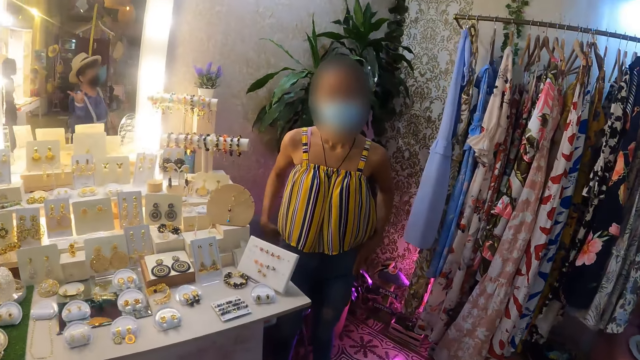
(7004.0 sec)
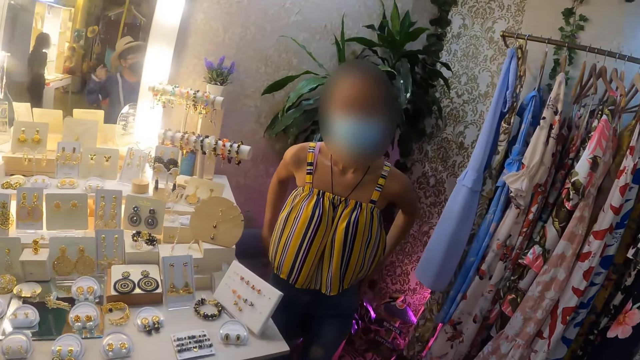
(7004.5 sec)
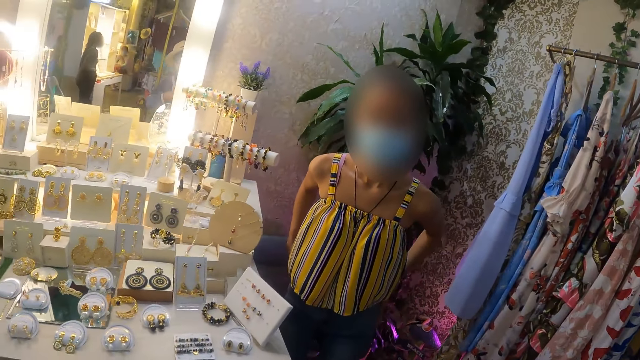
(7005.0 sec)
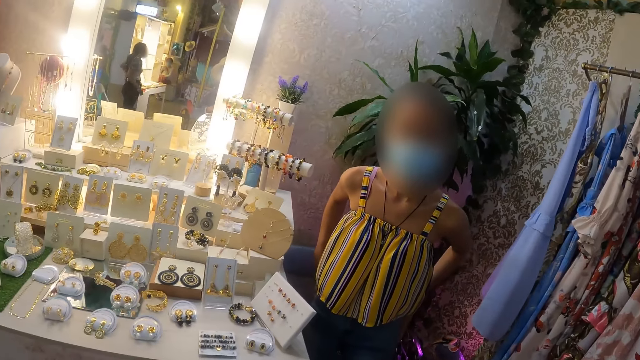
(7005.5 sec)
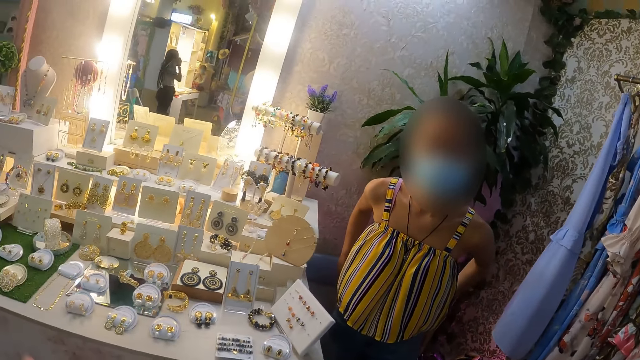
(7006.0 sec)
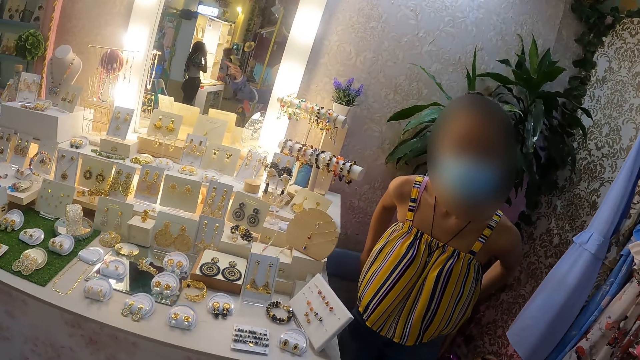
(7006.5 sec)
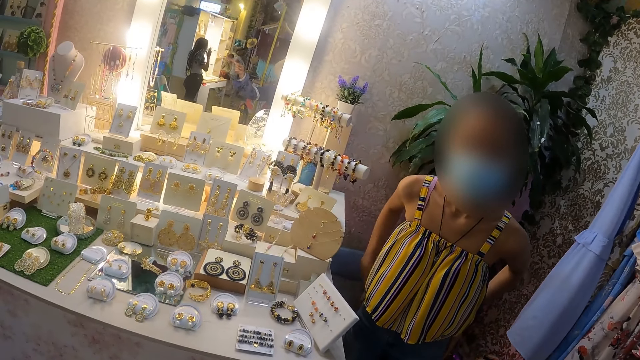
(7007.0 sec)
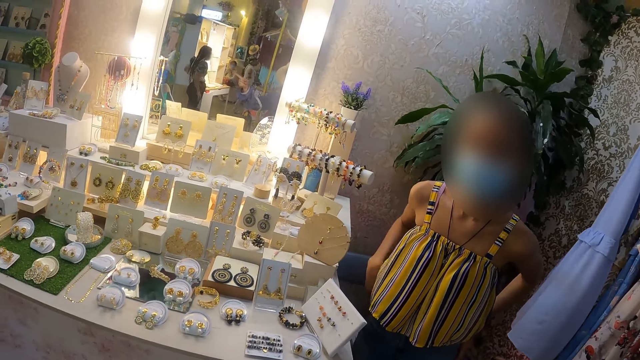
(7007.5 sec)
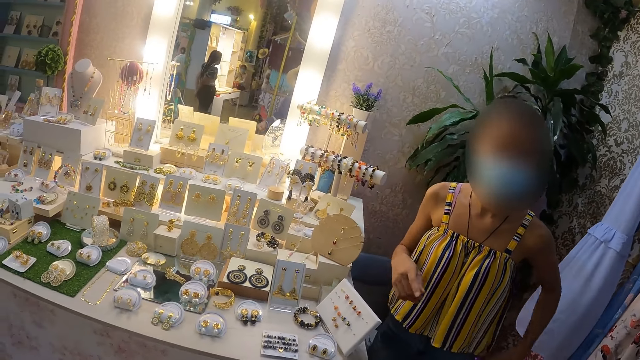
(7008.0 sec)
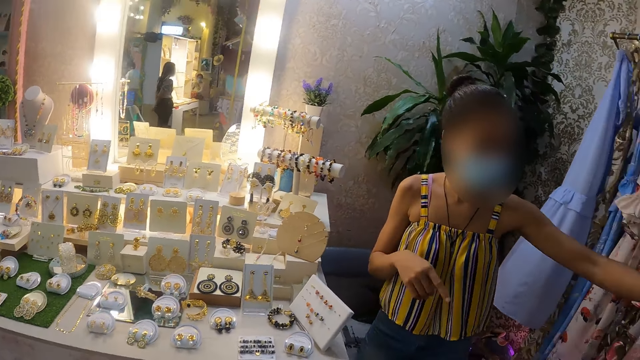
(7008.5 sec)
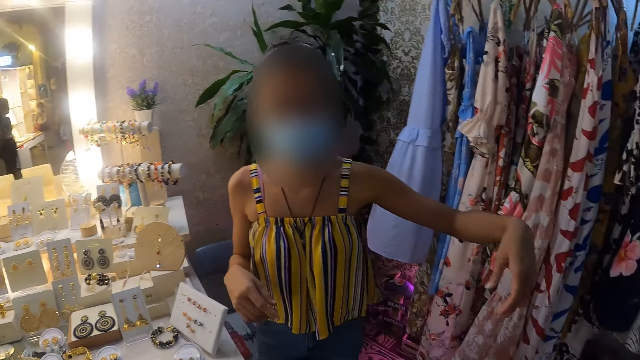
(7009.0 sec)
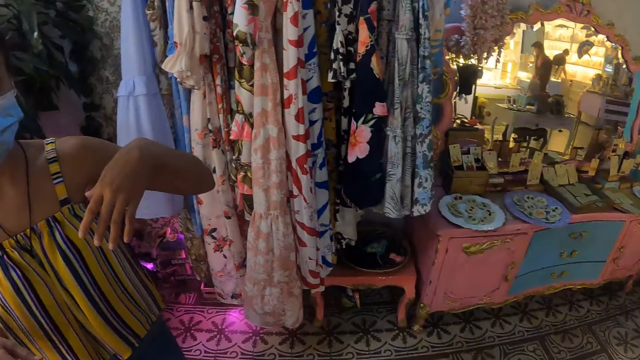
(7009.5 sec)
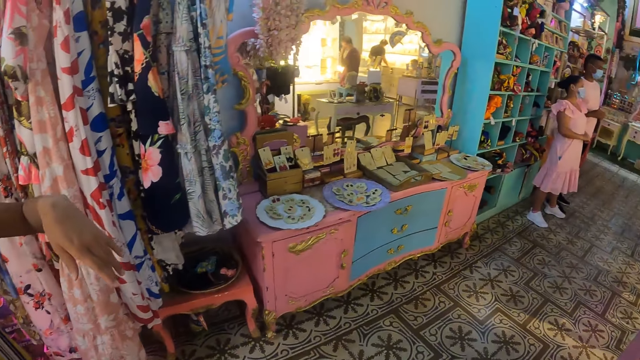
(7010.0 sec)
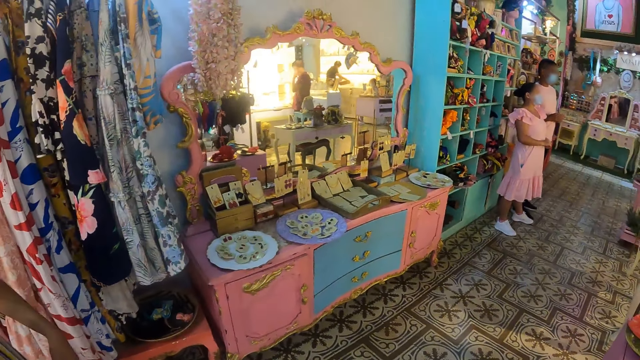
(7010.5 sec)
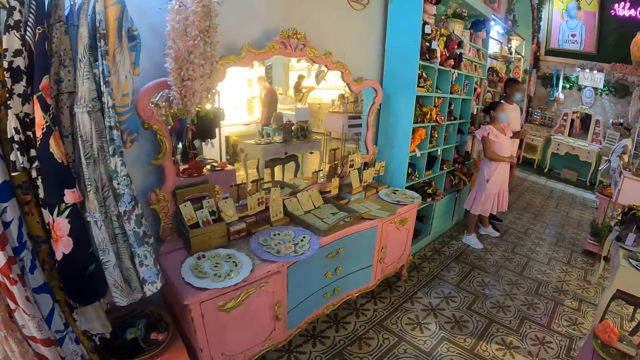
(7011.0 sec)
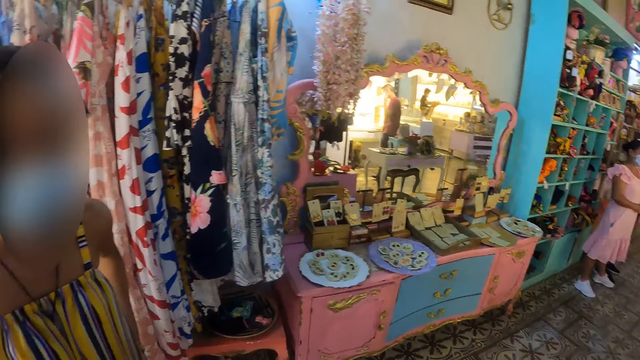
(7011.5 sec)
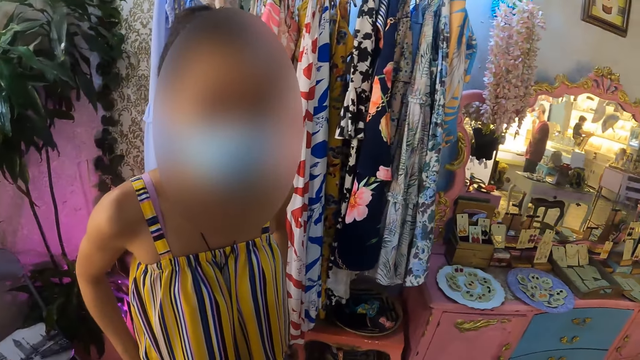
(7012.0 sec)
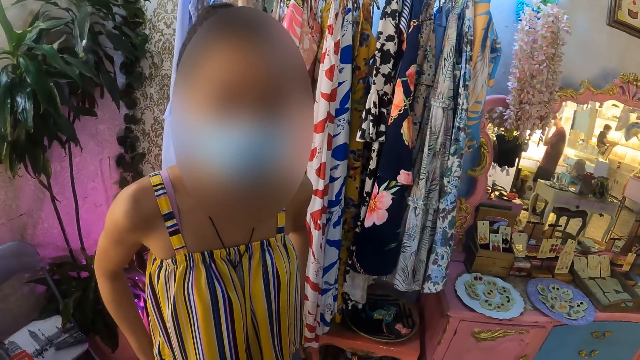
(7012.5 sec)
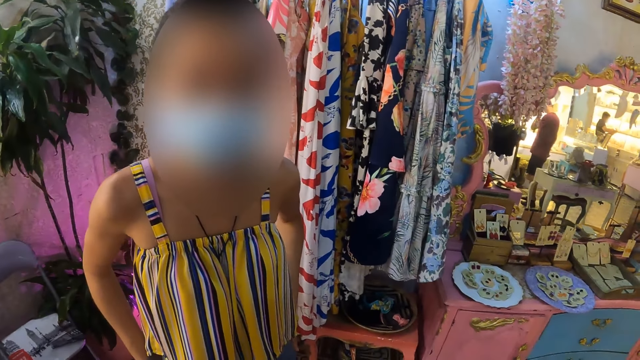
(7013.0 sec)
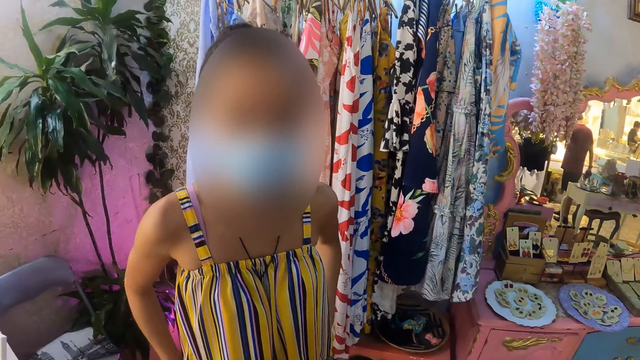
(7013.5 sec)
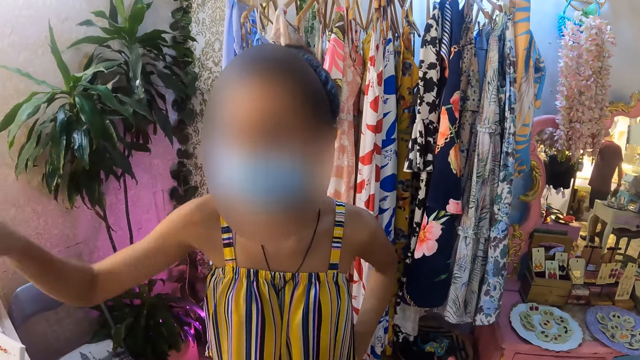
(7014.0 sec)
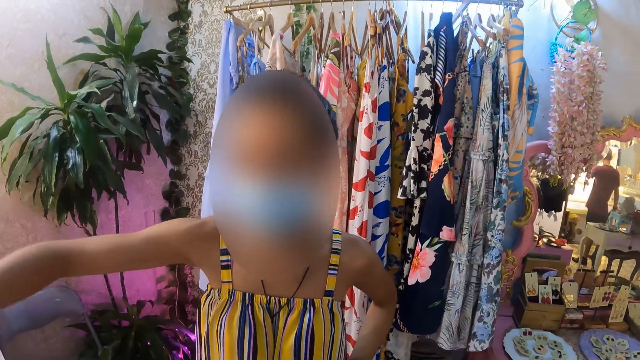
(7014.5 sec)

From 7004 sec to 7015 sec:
The camera wearer talks to a woman. They look around.

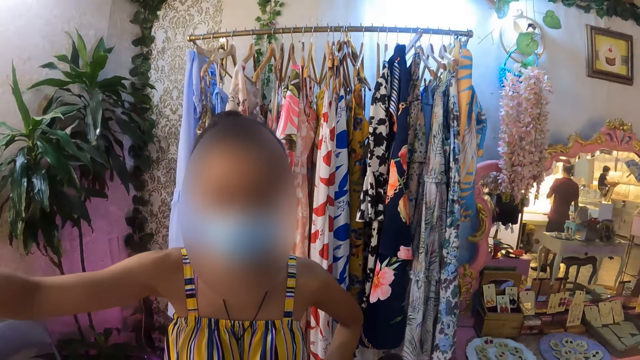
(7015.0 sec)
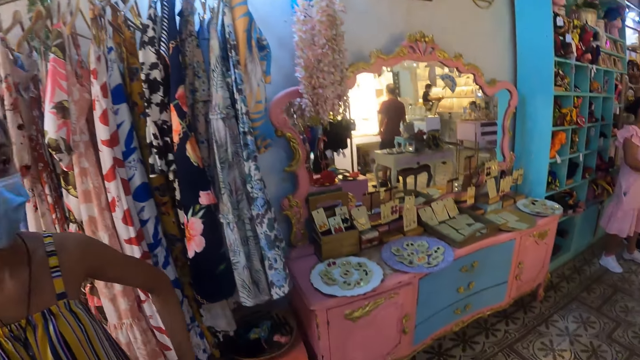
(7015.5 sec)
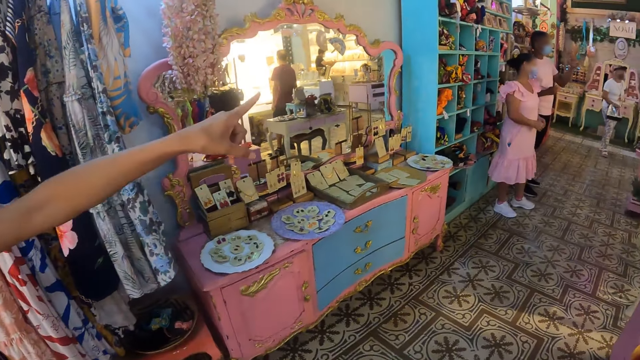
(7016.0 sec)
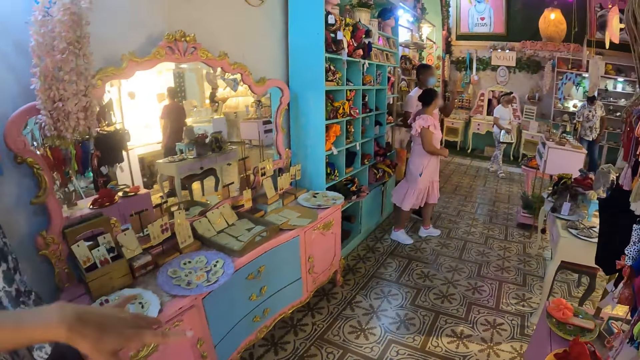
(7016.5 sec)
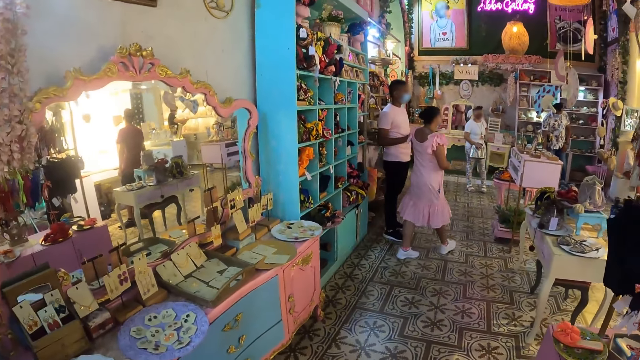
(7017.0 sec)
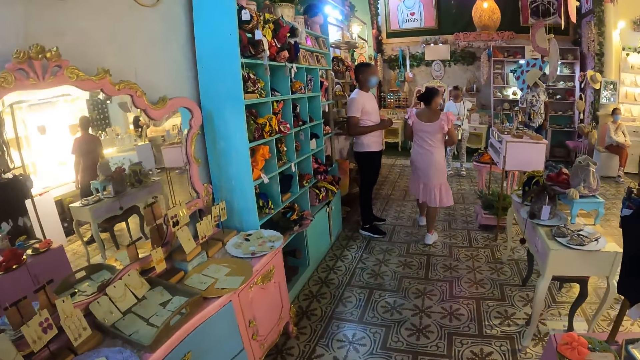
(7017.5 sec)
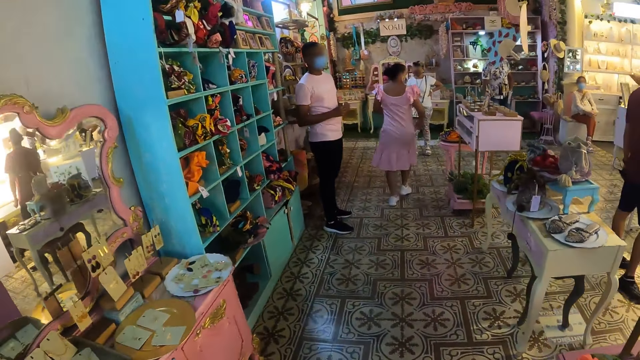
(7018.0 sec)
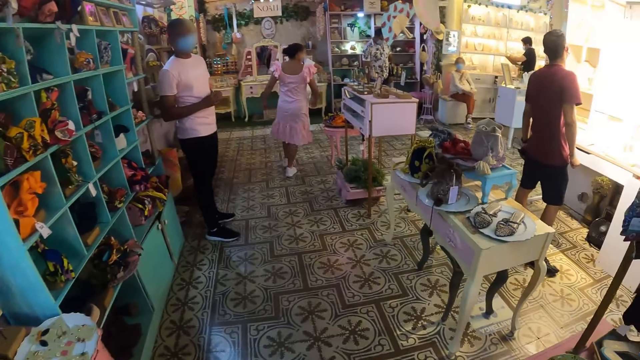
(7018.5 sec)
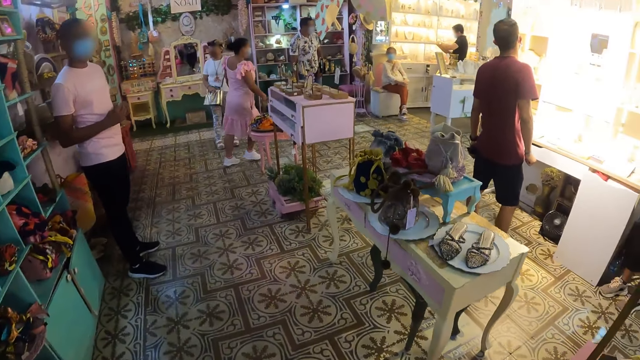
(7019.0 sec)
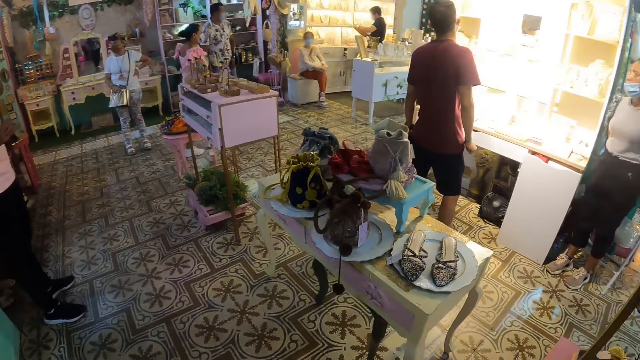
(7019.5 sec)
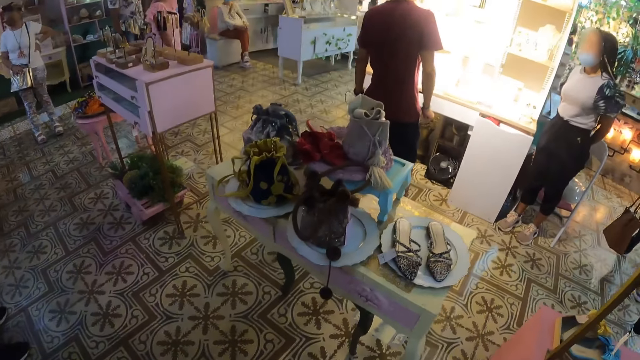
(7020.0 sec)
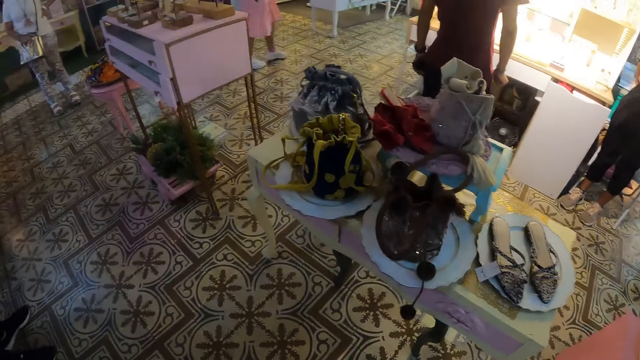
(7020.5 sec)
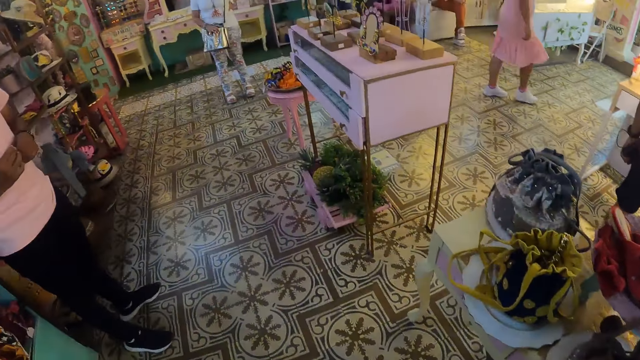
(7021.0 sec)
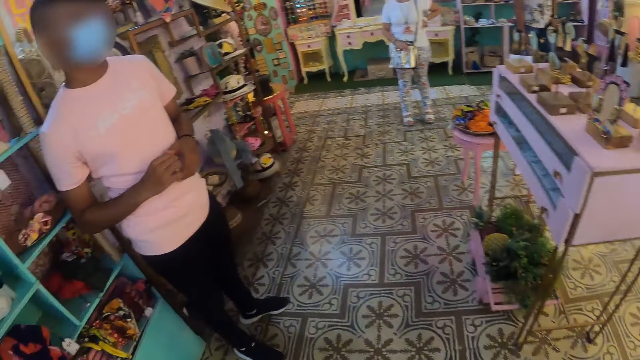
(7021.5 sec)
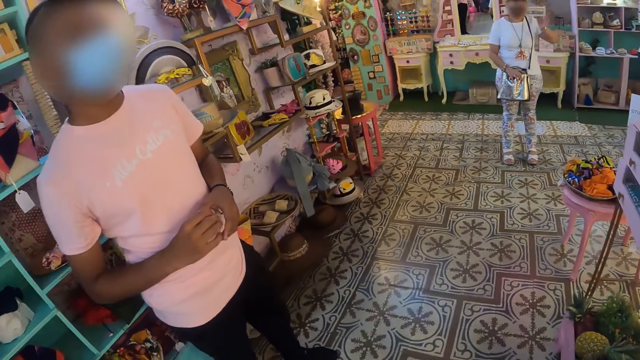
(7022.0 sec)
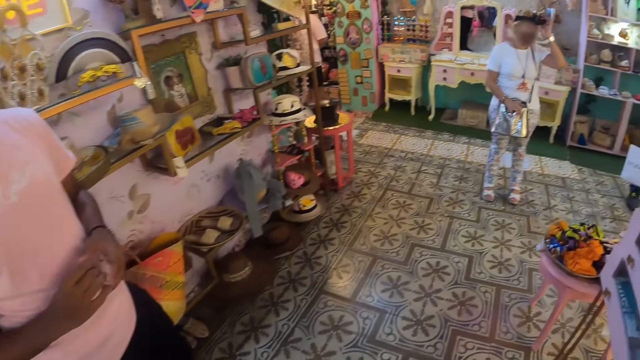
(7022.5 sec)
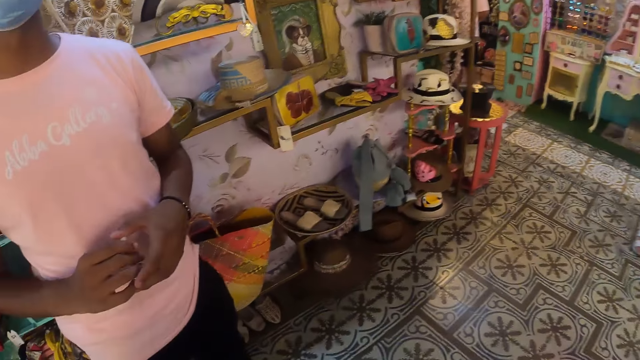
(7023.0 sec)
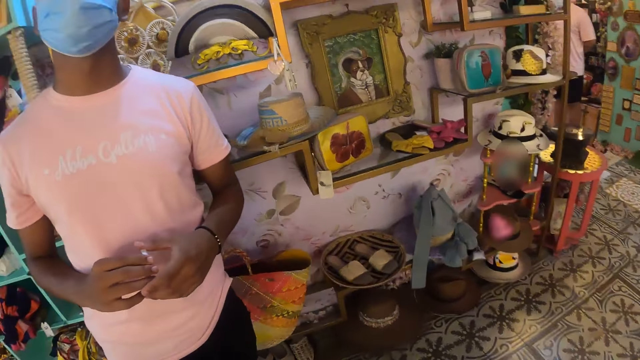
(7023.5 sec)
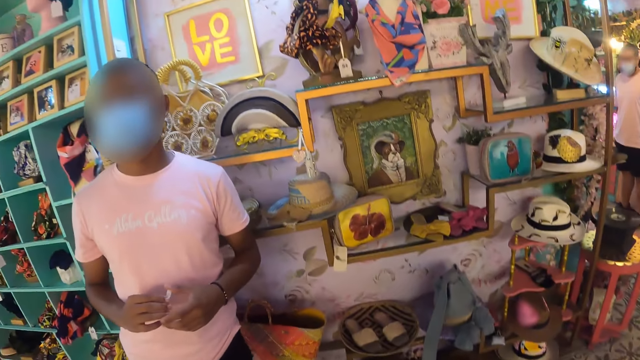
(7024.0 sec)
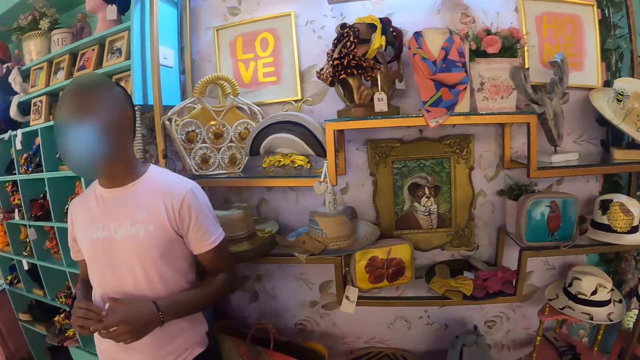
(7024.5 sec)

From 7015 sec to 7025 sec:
The camera wearer walks around the store. They look around.
